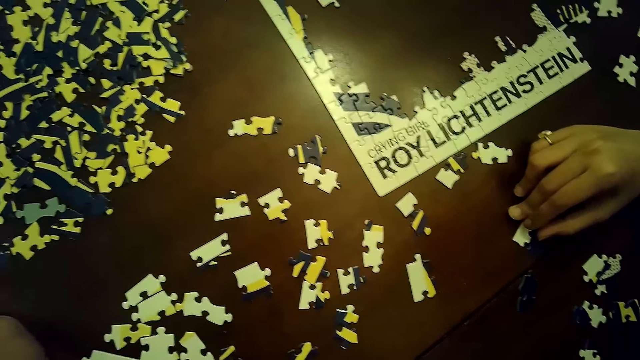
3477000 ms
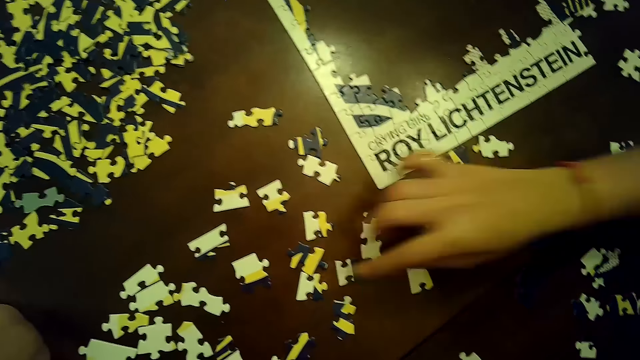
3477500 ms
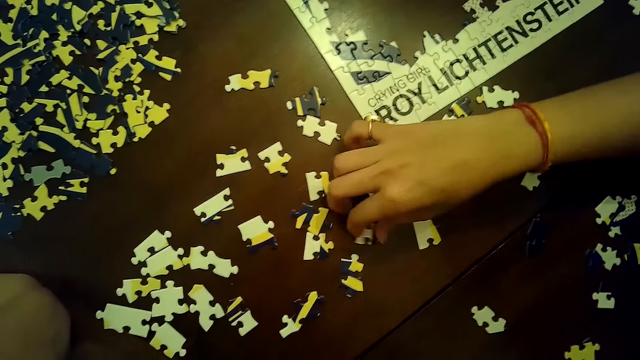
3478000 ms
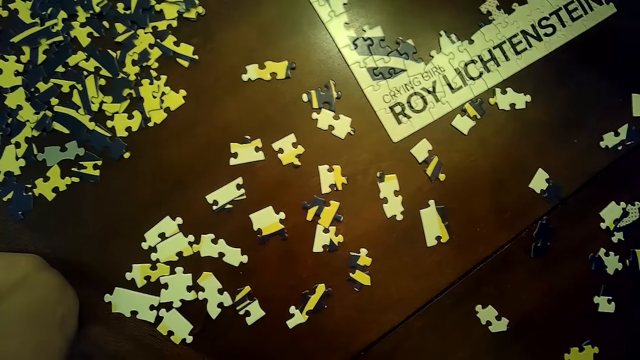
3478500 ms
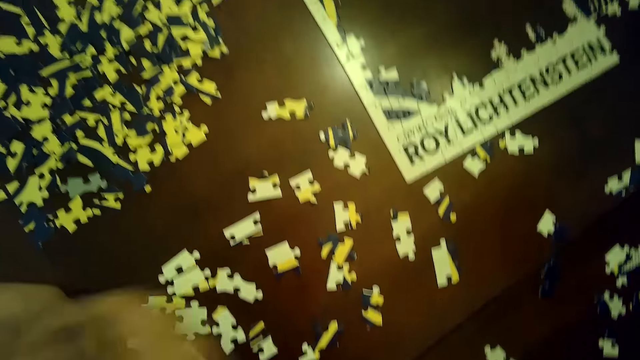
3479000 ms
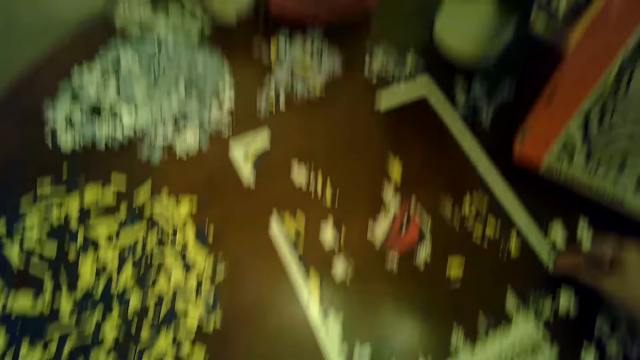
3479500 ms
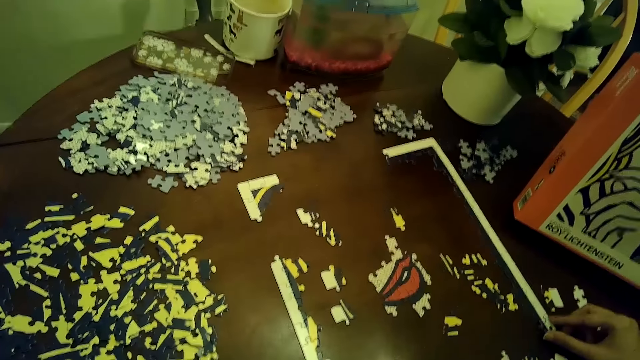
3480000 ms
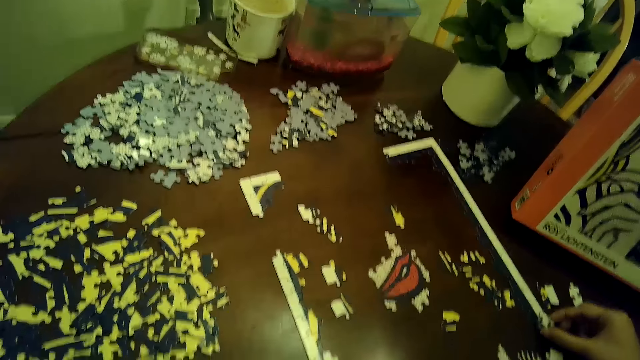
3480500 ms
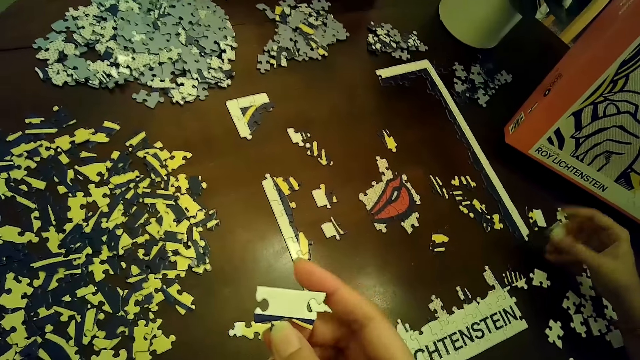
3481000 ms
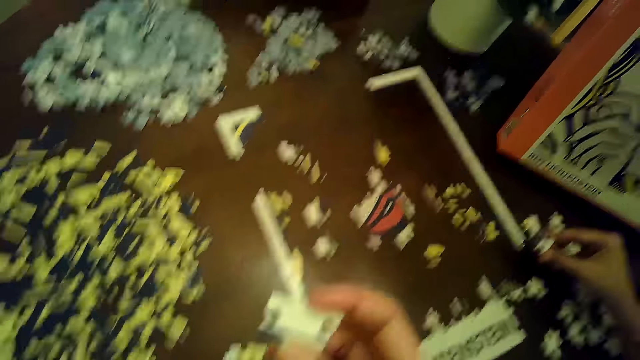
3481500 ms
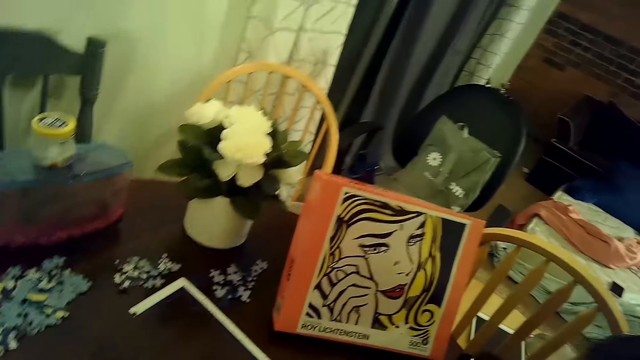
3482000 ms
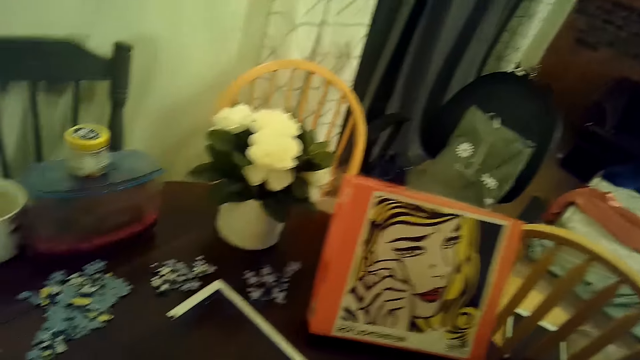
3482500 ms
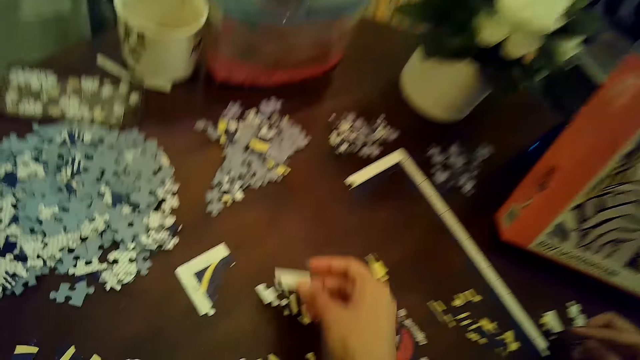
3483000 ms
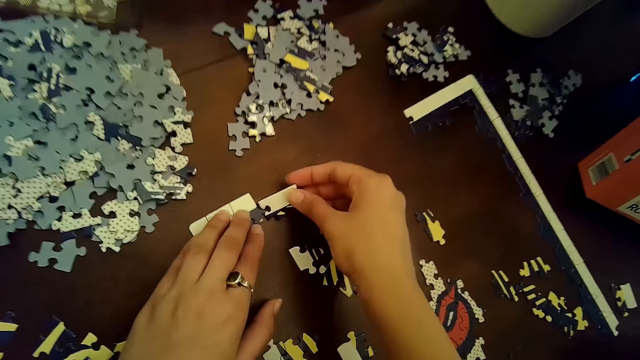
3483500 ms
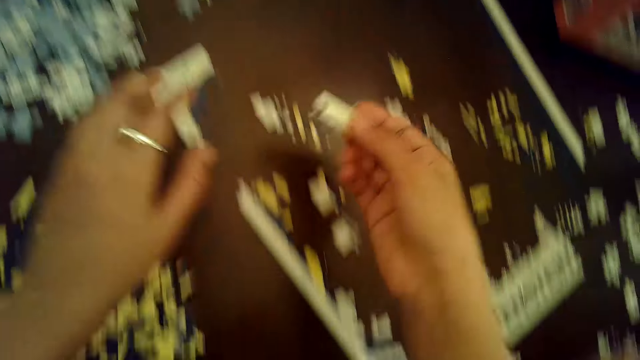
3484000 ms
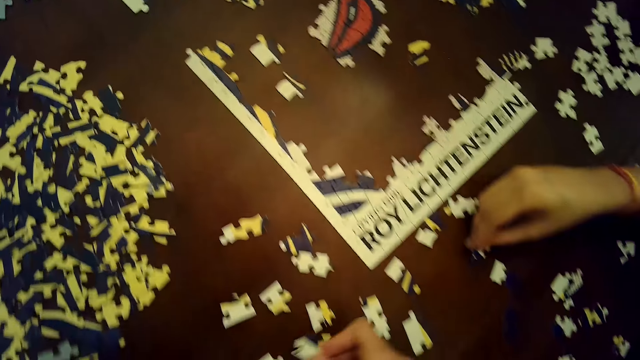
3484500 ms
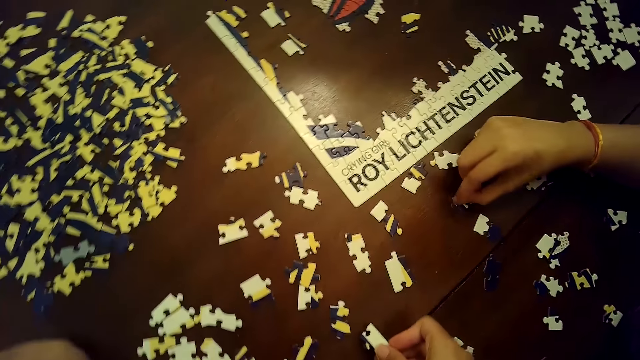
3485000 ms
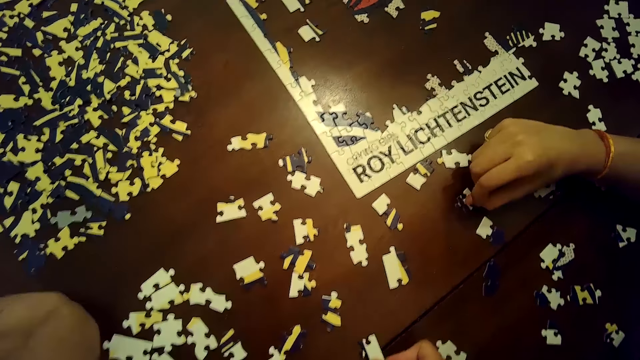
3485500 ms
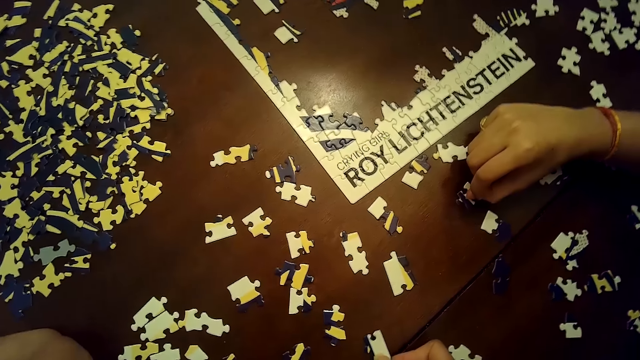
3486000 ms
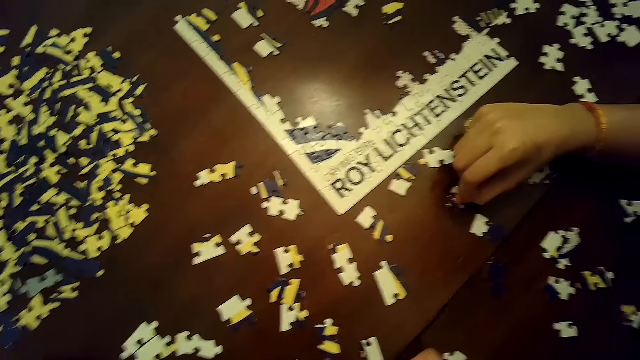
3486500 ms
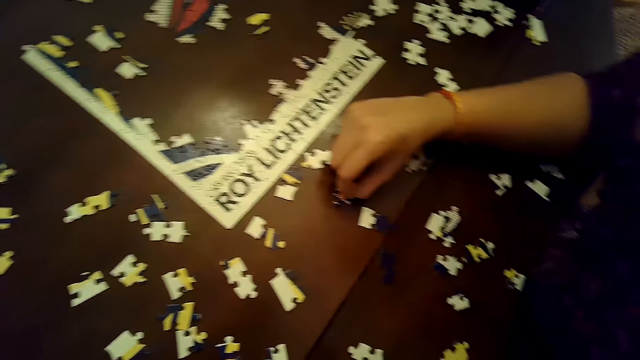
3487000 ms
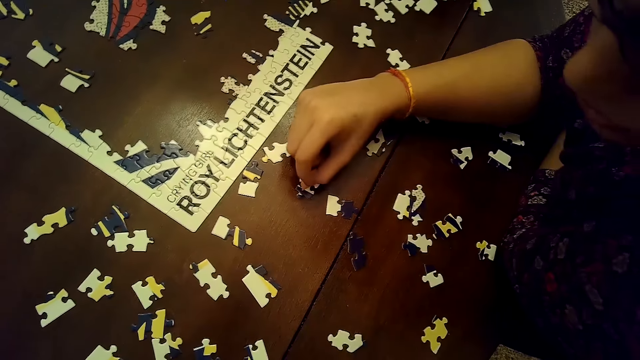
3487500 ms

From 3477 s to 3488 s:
A woman picks a puzzle piece from the table with her right hand. She removes a puzzle piece from the puzzle with her right hand and puts a card on the puzzle. The camera wearer picks a puzzle piece from the table with her right hand. She places the puzzle piece on the puzzle with her right hand. She removes a card on the puzzle. The woman touches a card on the table and moves a puzzle piece with her right hand.

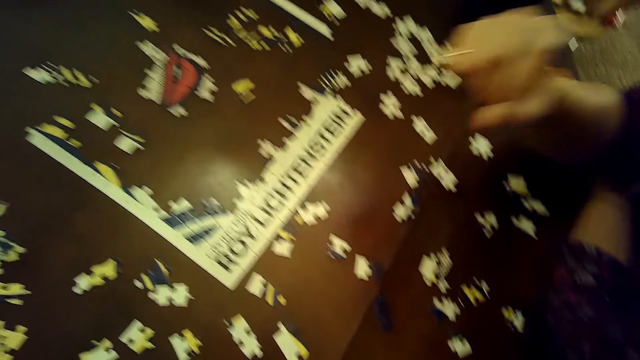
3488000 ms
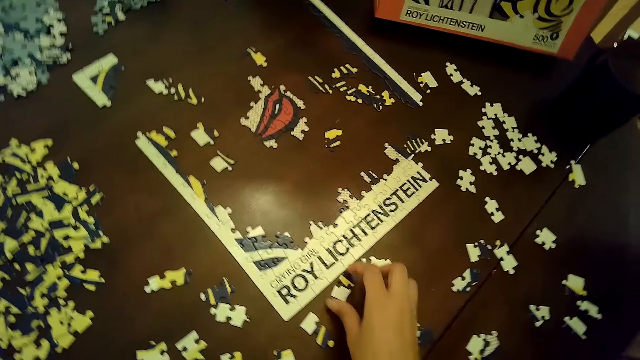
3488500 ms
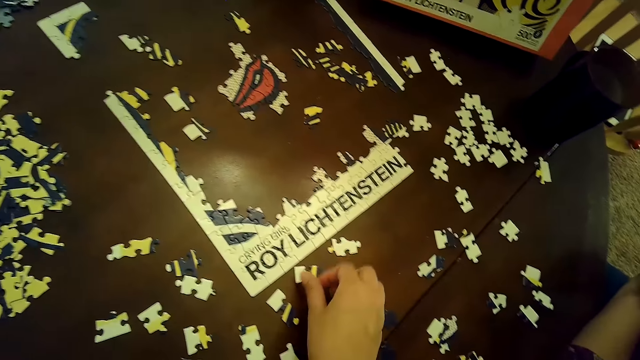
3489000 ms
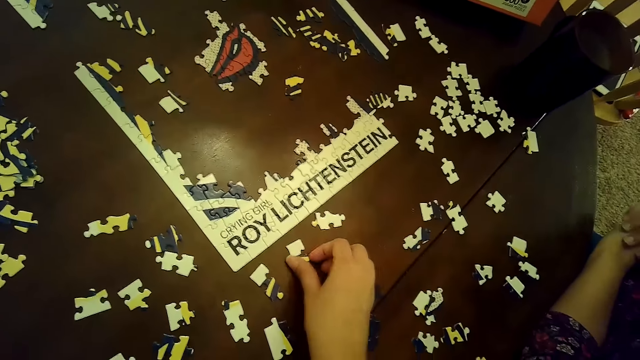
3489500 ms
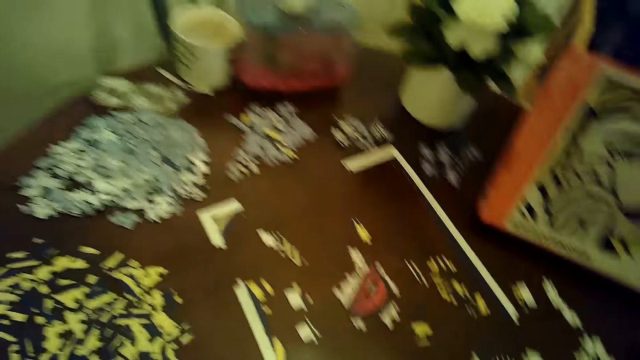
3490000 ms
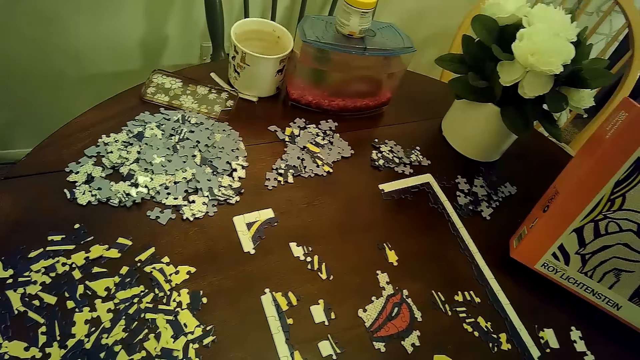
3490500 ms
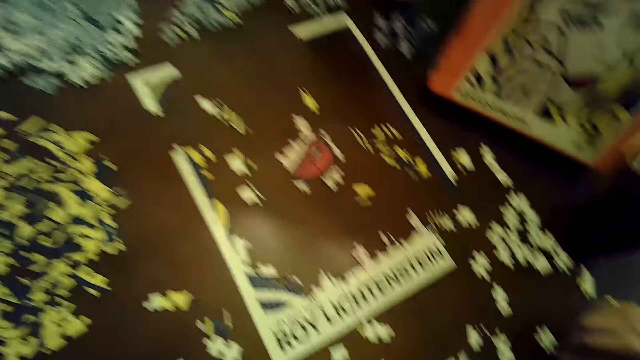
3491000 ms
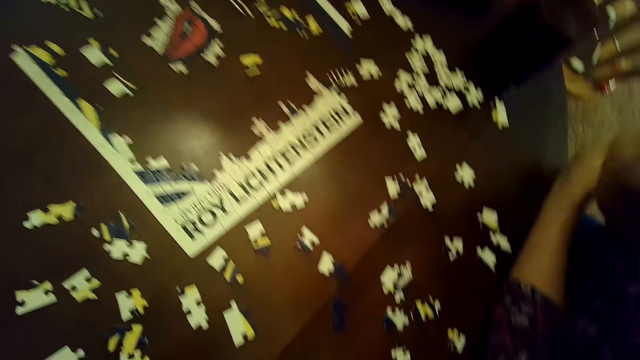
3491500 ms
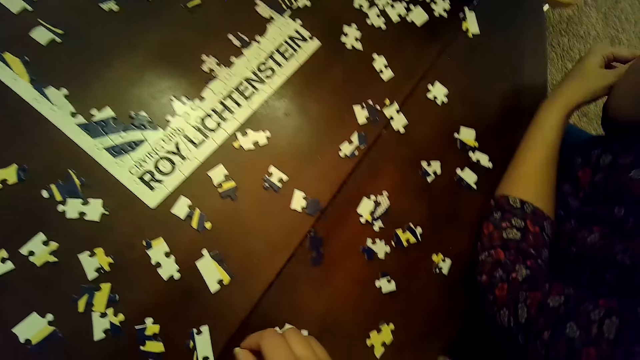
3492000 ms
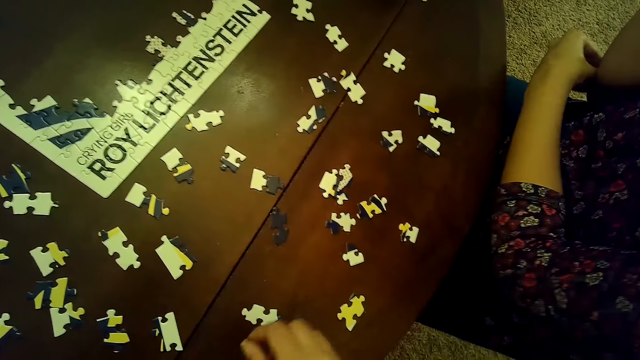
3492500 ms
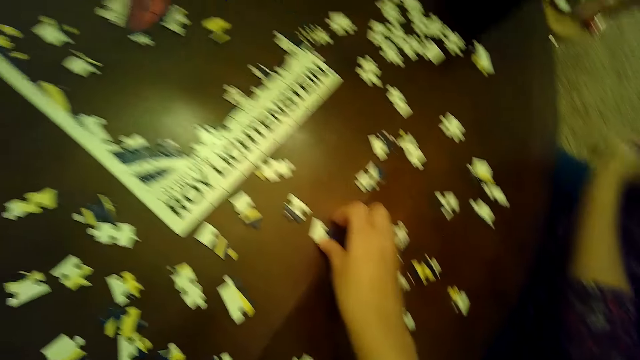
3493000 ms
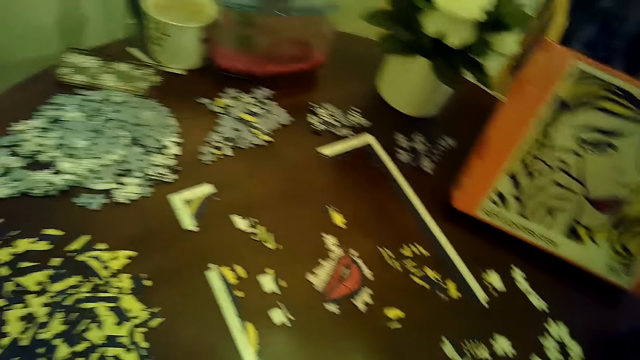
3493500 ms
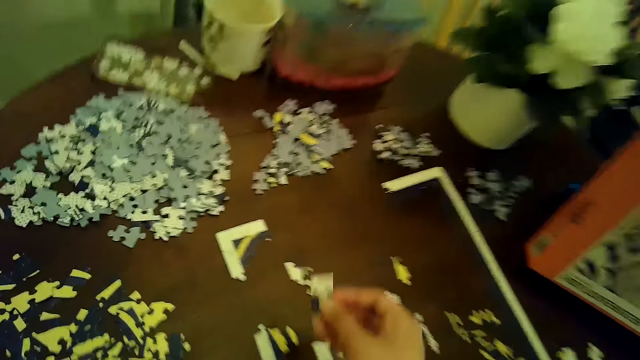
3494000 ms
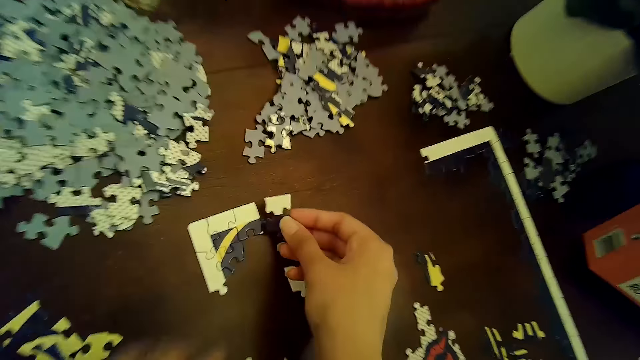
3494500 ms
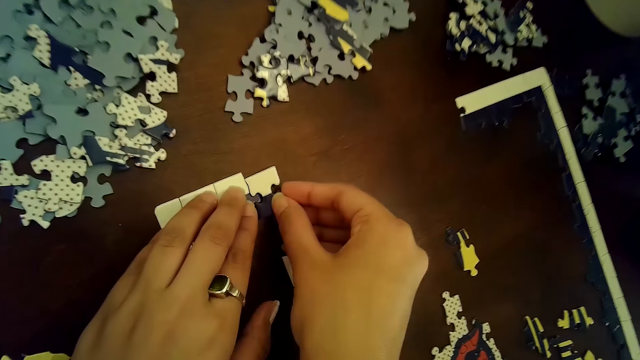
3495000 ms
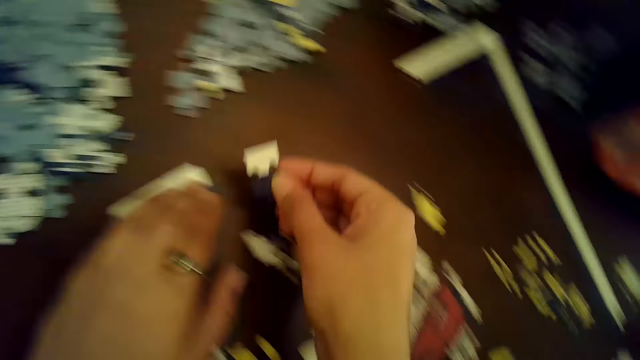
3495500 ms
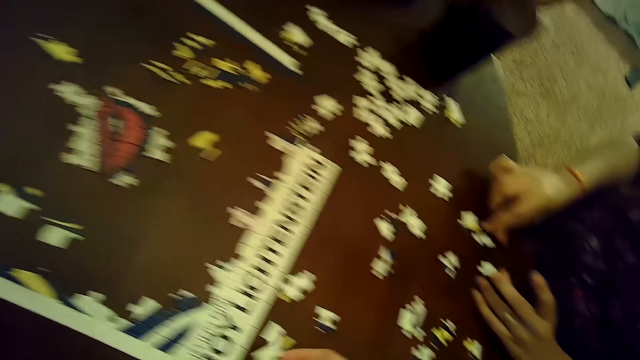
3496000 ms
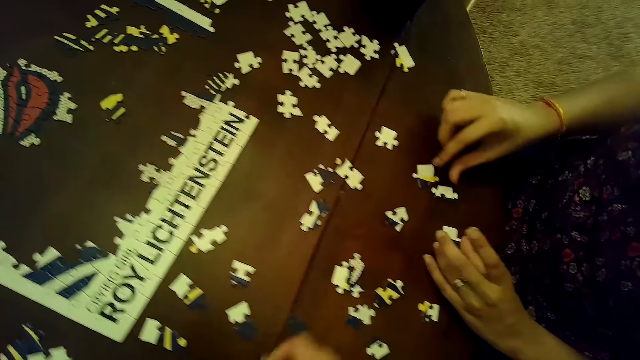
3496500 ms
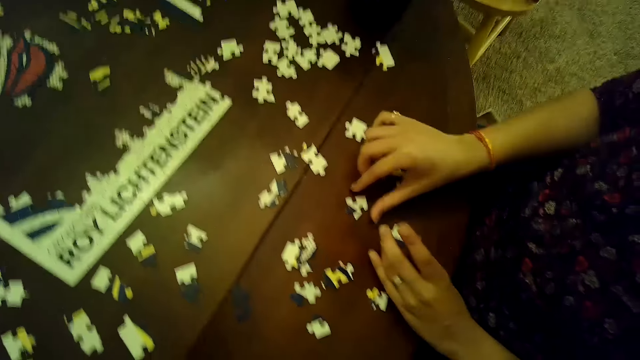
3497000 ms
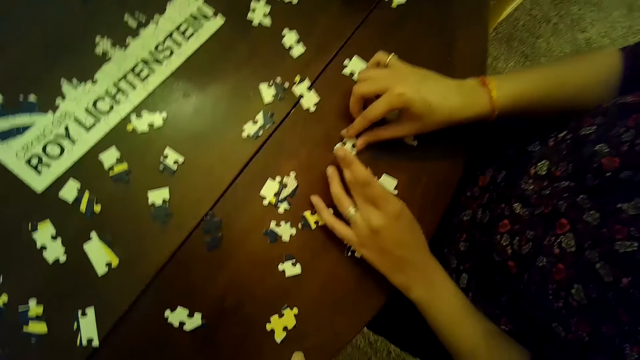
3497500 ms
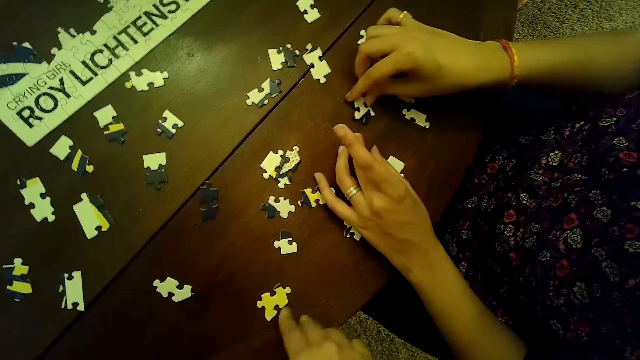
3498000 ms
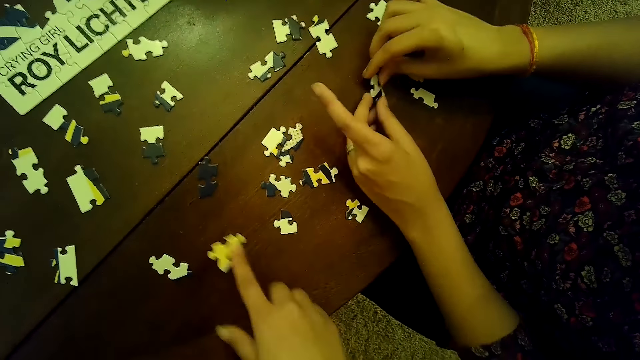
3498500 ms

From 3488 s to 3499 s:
The camera wearer moves a puzzle piece or card with her right hand. She turns a card on the table. A woman folds a cloth on the hand. The camera wearer picks a puzzle piece from the table with her right hand. She places the puzzle piece on the puzzle with both hands. She removes a card on the puzzle. She places the puzzle piece on the table with her right hand. The woman moves a puzzle piece with her left hand, picks up a card on the table, moves a puzzle piece with her right hand, and holds the puzzle piece with both hands. The camera wearer moves a puzzle piece with her right hand.
